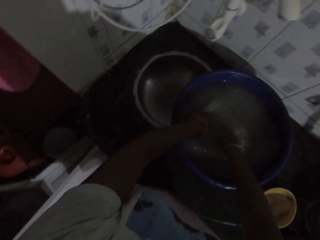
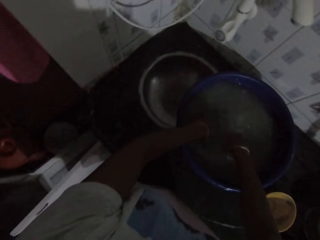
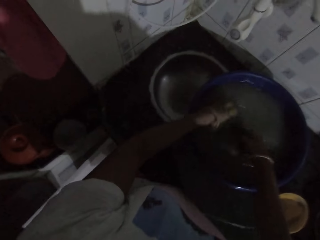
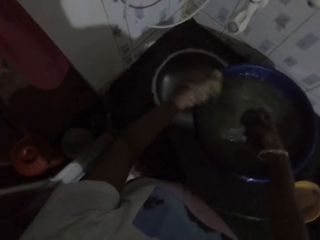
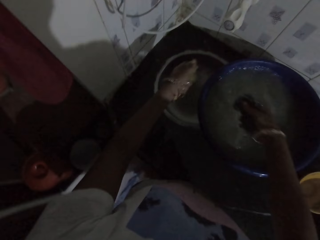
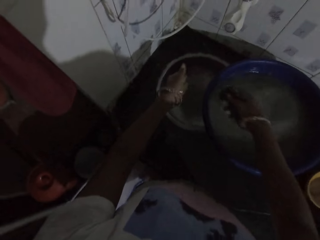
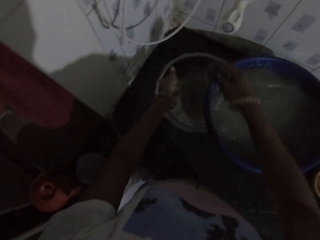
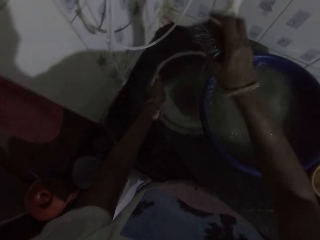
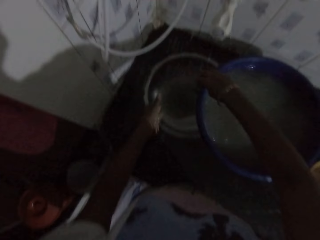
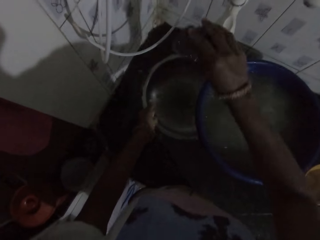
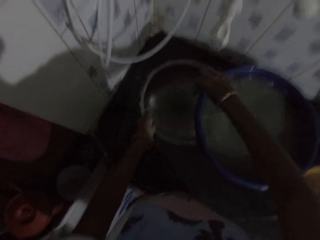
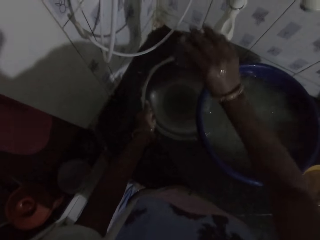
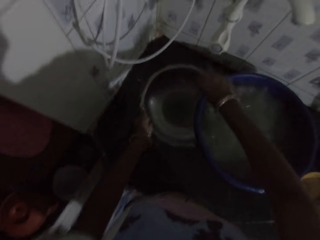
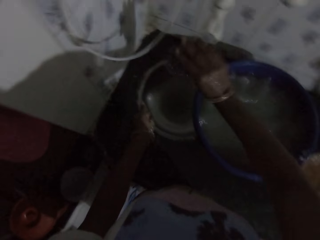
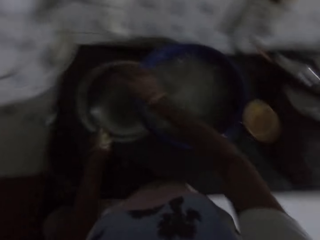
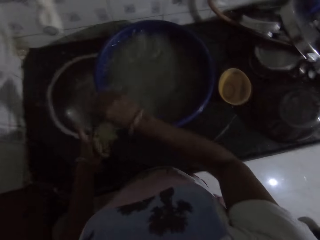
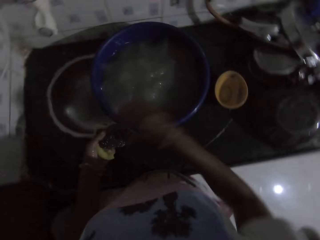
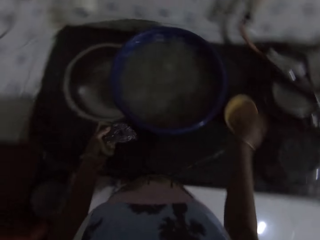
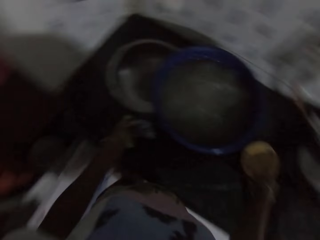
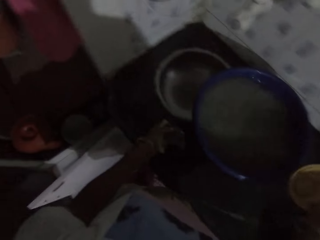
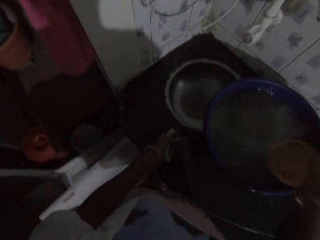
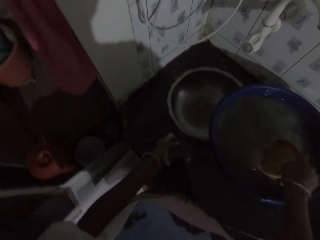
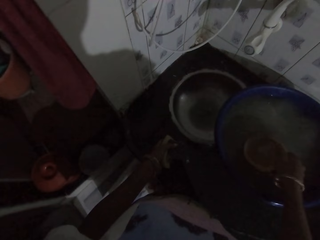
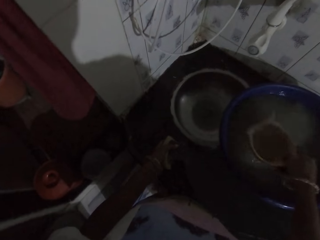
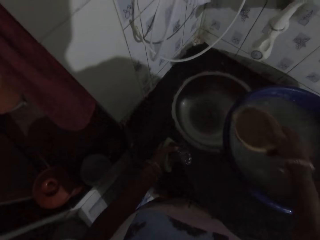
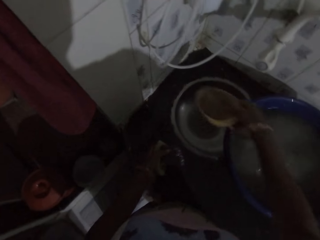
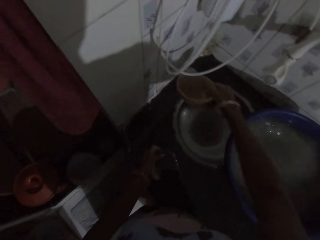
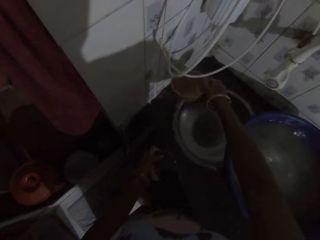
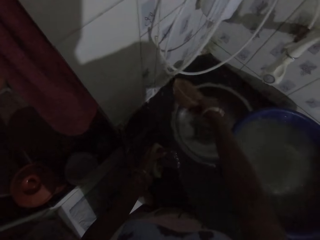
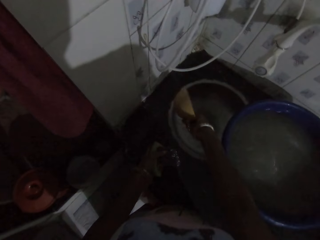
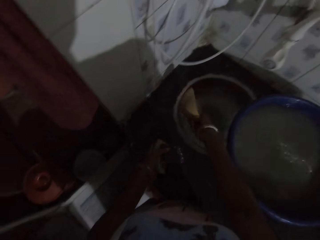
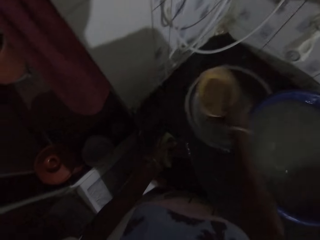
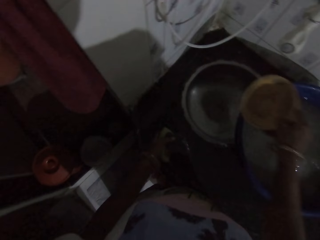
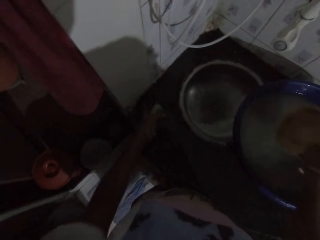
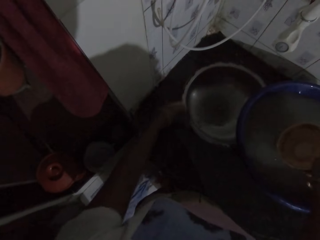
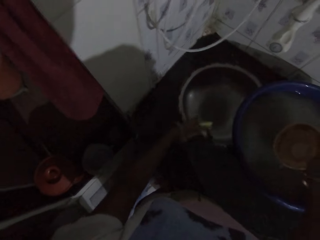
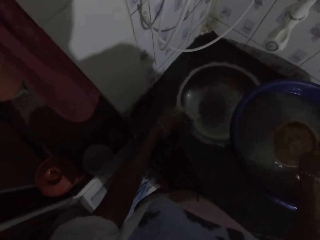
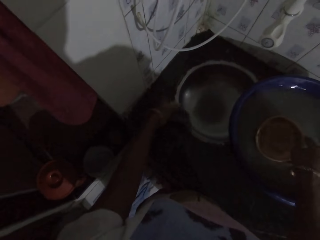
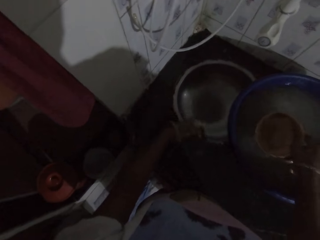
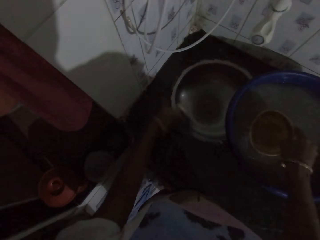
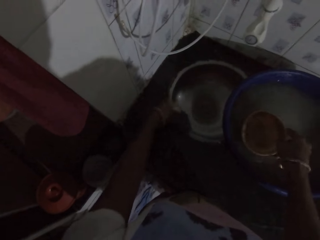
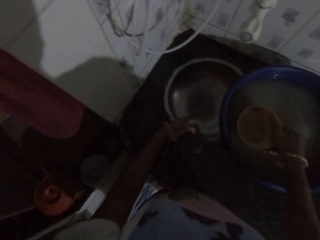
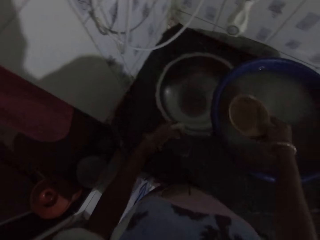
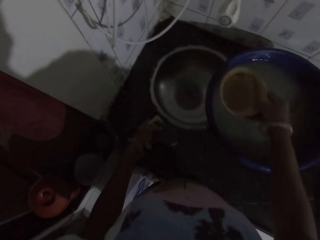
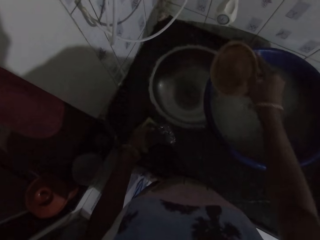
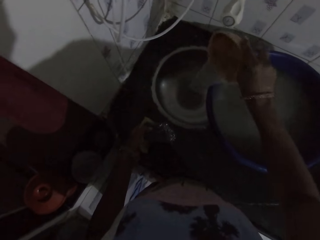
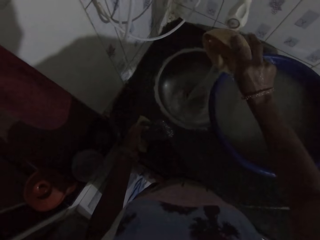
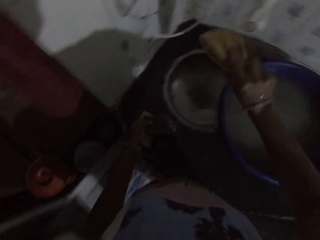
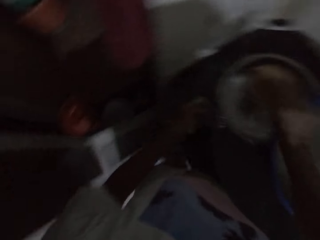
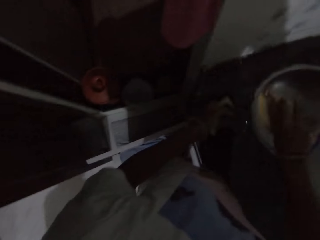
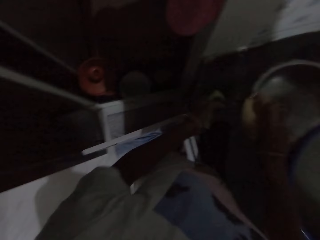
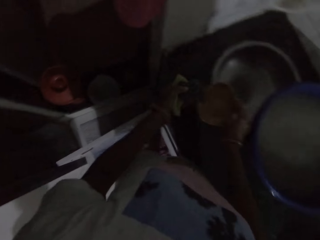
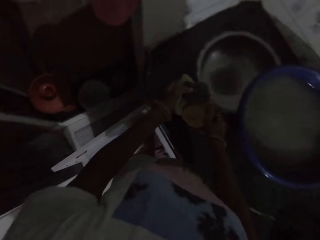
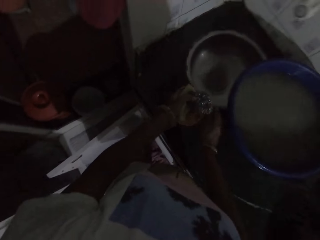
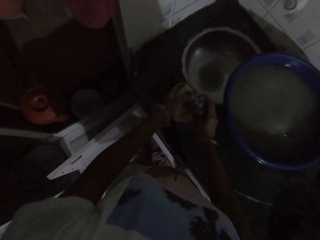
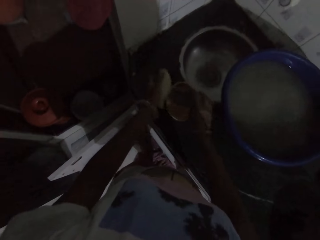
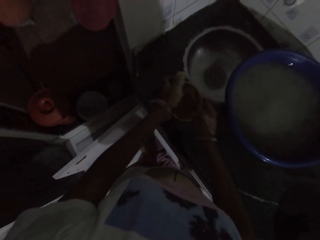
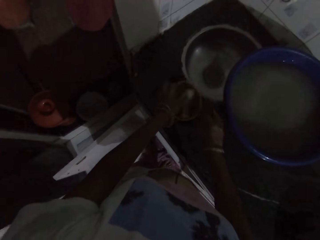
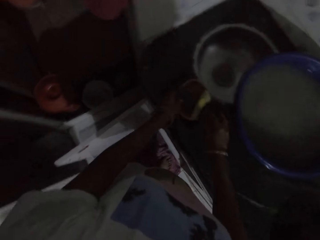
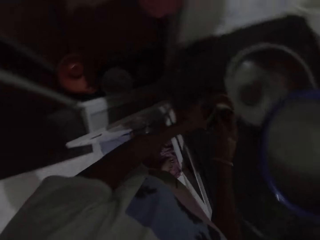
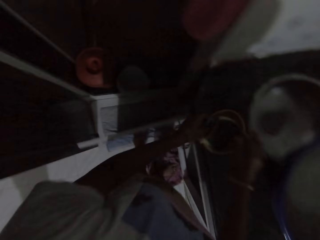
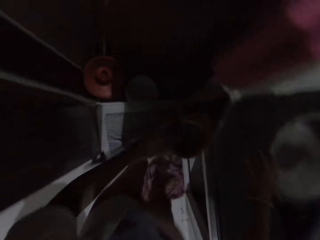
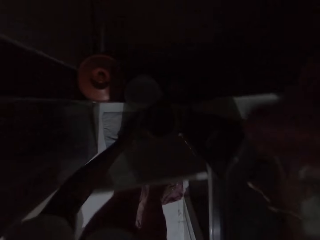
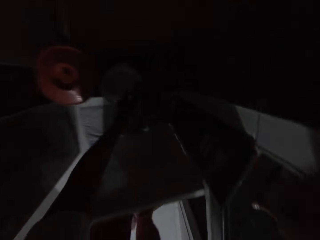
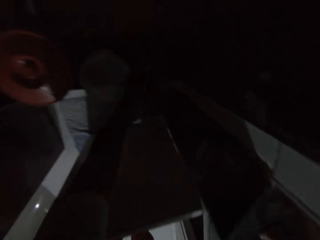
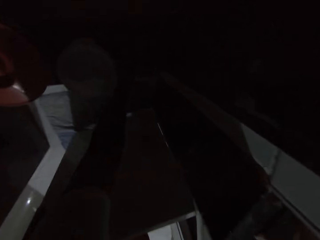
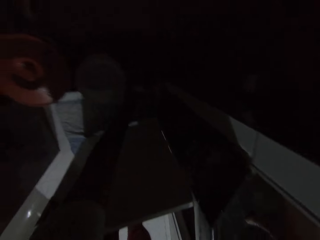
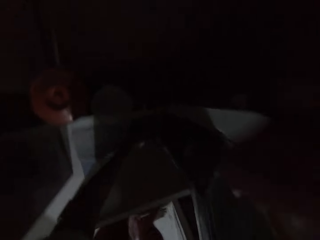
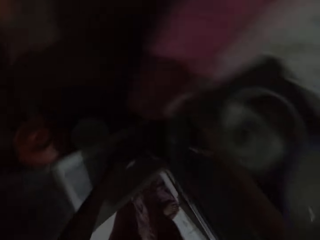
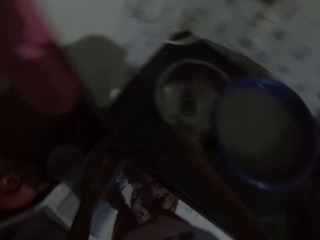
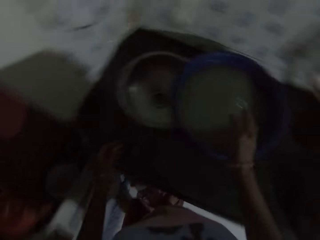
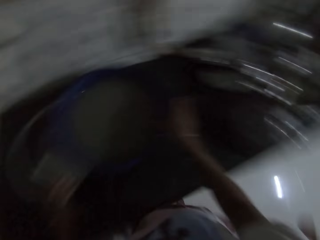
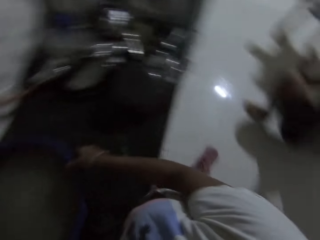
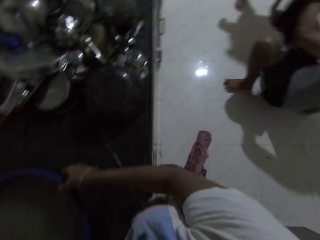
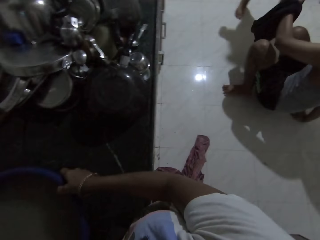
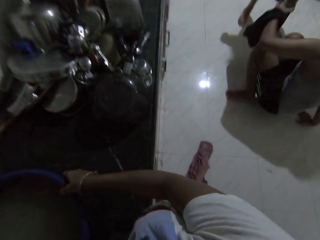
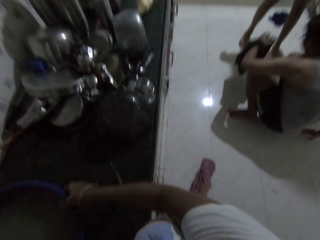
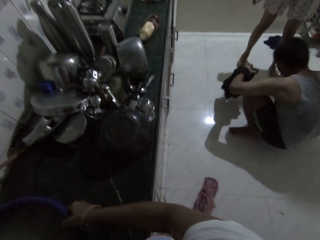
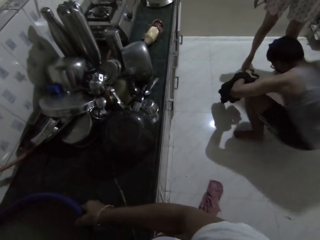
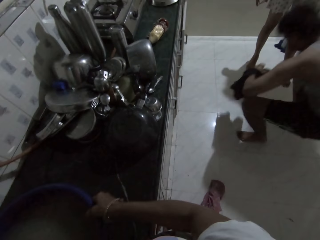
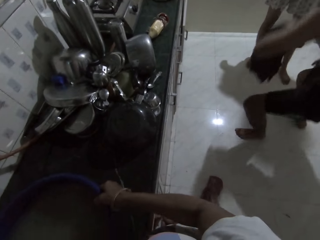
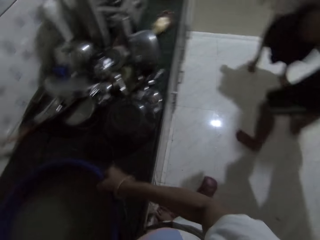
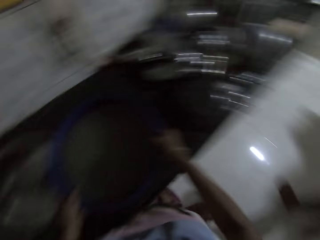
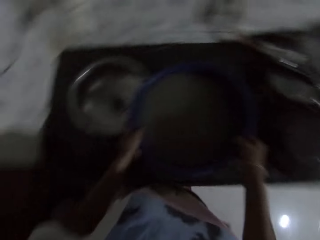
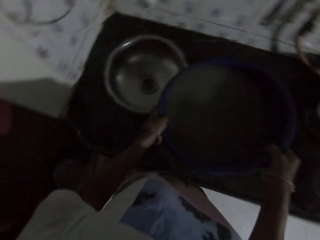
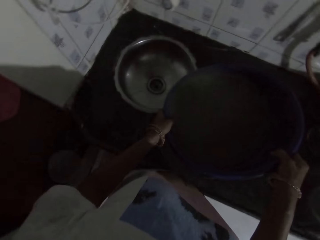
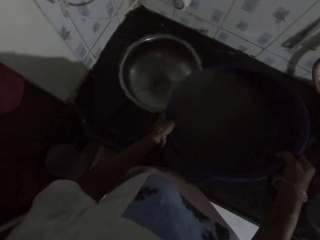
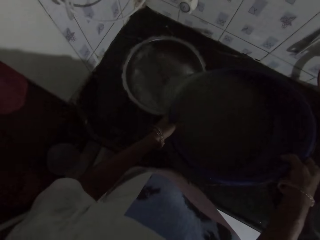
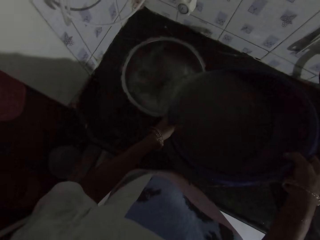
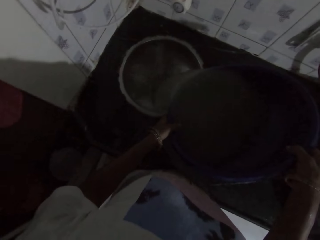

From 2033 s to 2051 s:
The camera wearer washes the sponges with the water in the container with both hands. She shakes the sponges in both hands. She passes the sponge in her right hand to her left hand. She picks up the bowl from the kitchen counter with her left hand. She scoops water from the container with the bowl in her right hand. She pours water from the bowl to the kitchen counter with her right hand. She cleans the counter with her left hand. She scoops water from the container with the bowl in her right hand. She pours water from the bowl to the kitchen counter with her right hand. She drops the bowl on the kitchen counter with her right hand. She picks up the sponge from her left hand with her right hand. She drops the sponge in the bowl with her right hand. She drops the sponge in the bowl with her left hand. She picks up the bowl from the kitchen counter with her left hand. She drops the bowl on the floor with her left hand. She picks up the container from the kitchen counter with both hands. She turns water from the container into a sink in the kitchen counter with both hands.

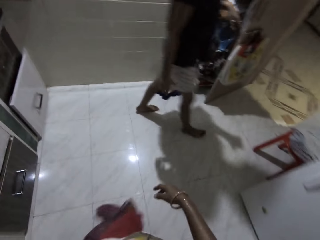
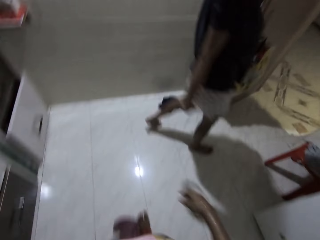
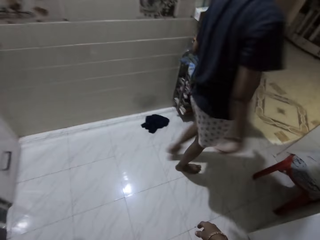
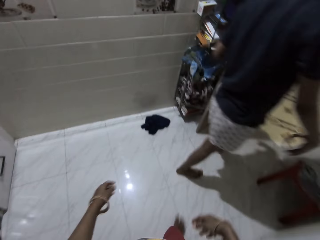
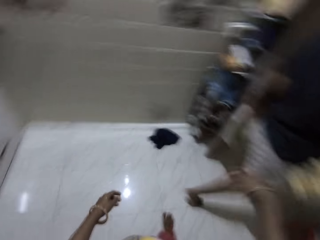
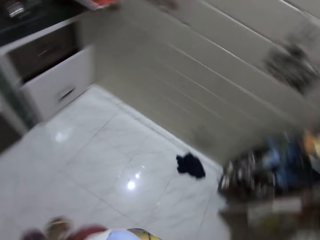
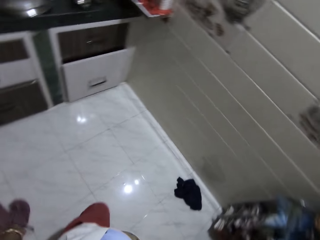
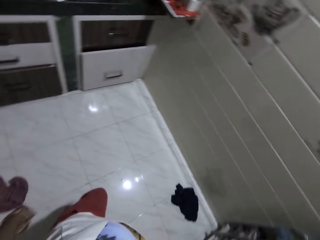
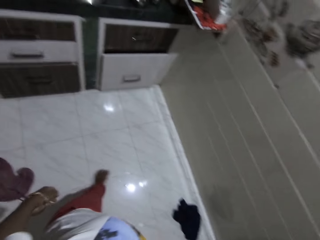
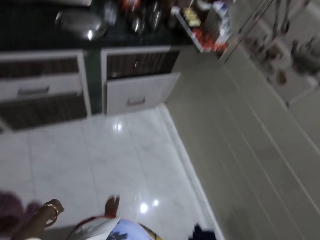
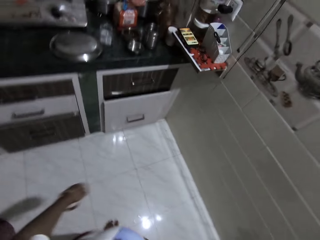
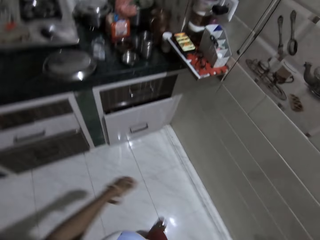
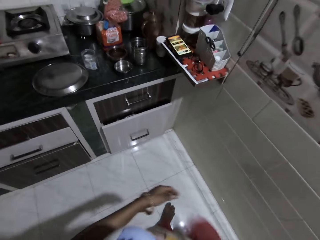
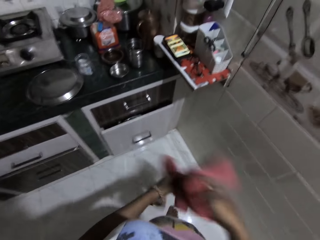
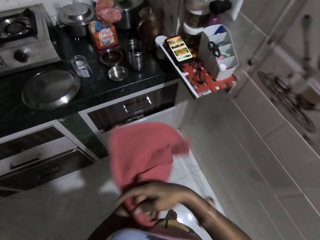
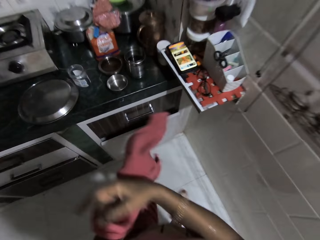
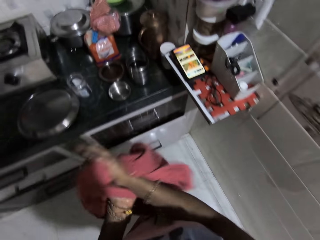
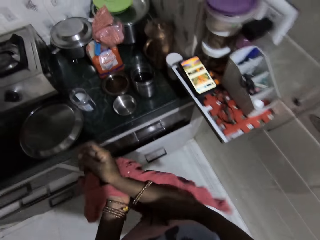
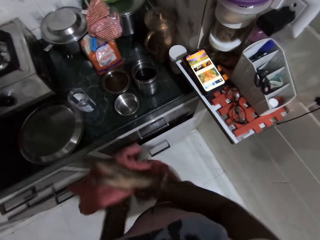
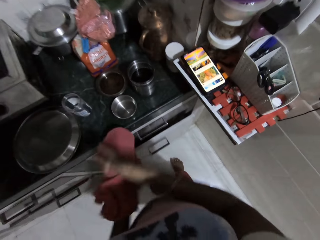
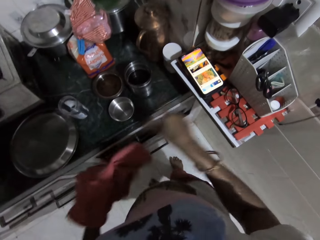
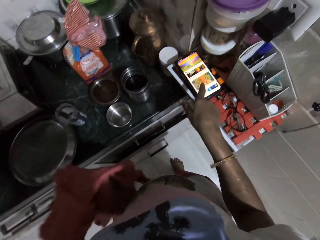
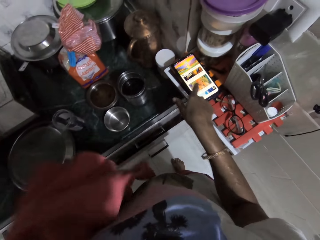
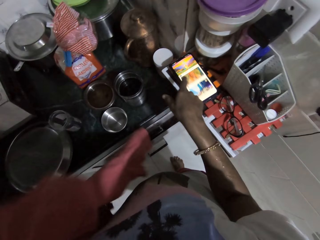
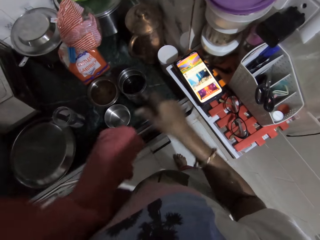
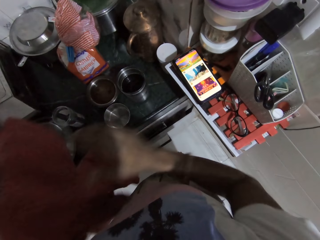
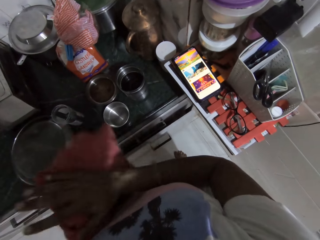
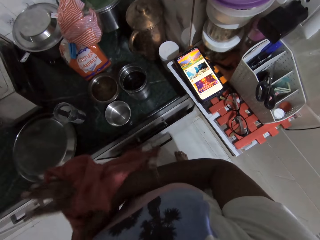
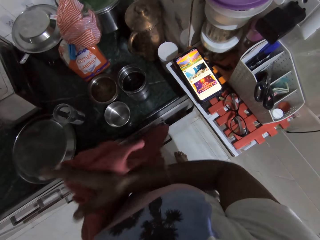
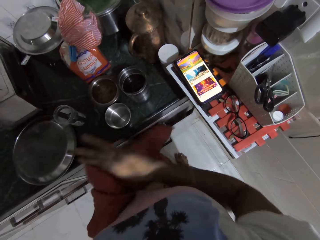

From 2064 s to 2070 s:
The camera wearer picks up a piece of cloth from a shelf with her right hand. She cleans both hands with the piece of cloth. She operates a phone on the kitchen counter with her right hand. She cleans both hands with the piece of cloth.
